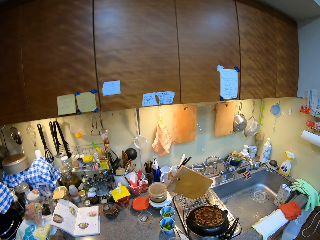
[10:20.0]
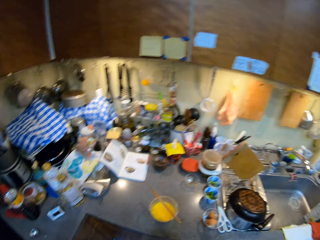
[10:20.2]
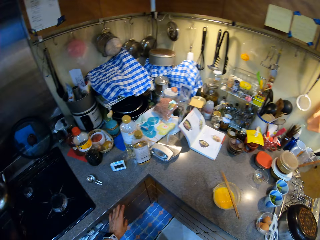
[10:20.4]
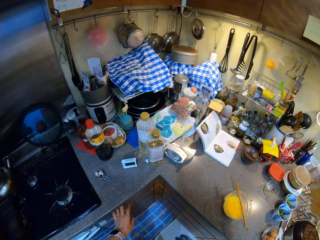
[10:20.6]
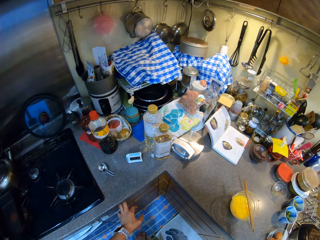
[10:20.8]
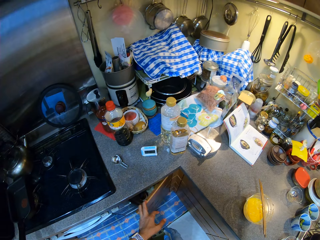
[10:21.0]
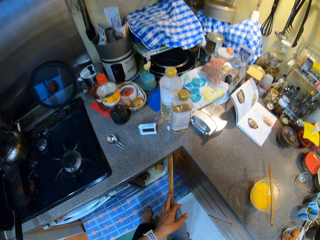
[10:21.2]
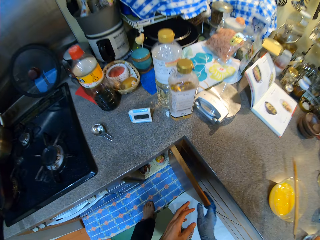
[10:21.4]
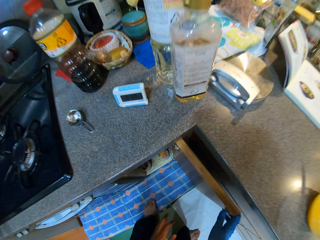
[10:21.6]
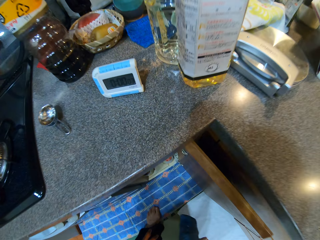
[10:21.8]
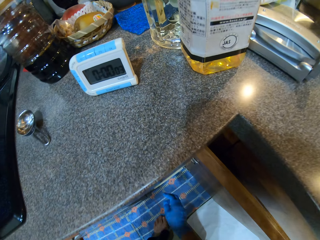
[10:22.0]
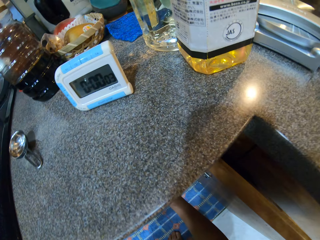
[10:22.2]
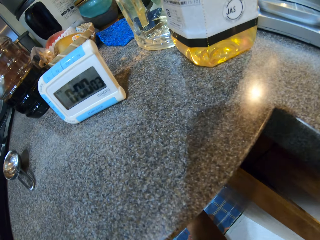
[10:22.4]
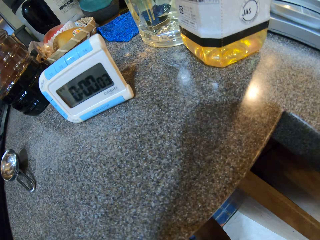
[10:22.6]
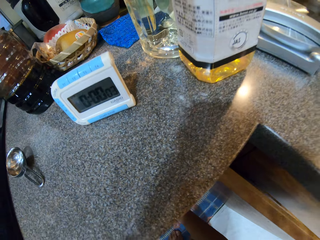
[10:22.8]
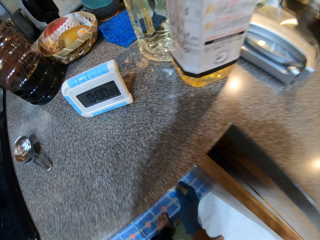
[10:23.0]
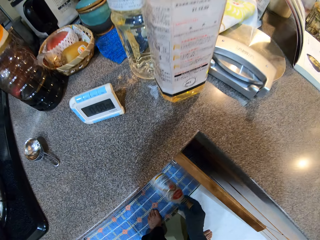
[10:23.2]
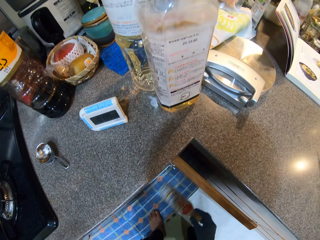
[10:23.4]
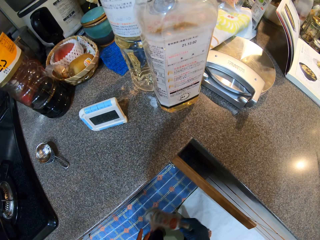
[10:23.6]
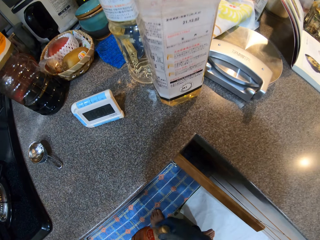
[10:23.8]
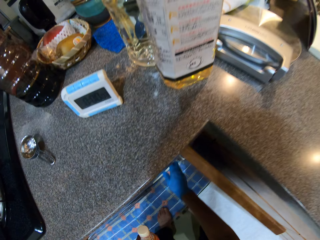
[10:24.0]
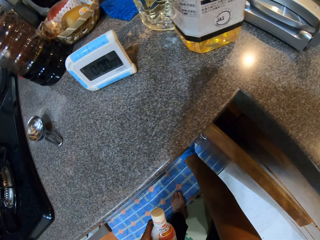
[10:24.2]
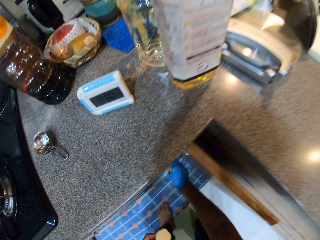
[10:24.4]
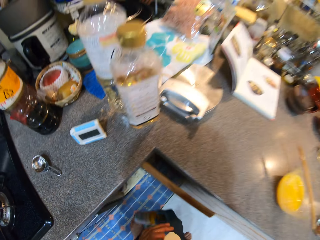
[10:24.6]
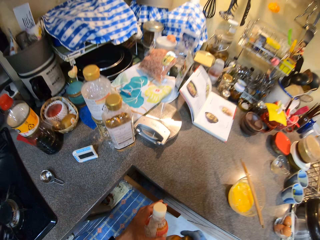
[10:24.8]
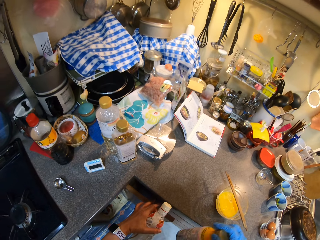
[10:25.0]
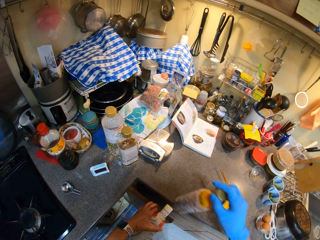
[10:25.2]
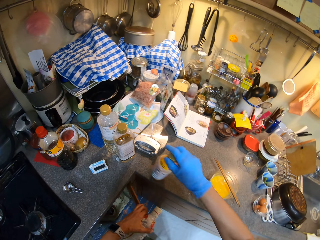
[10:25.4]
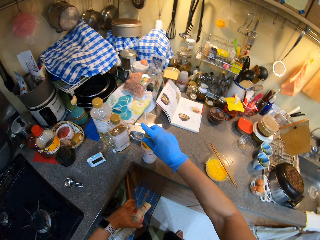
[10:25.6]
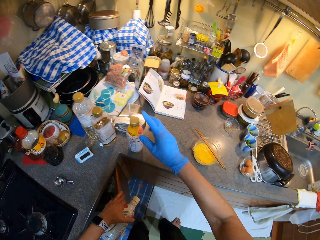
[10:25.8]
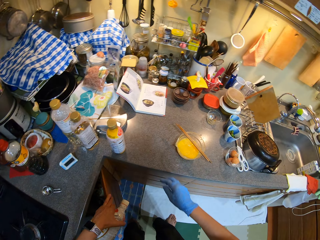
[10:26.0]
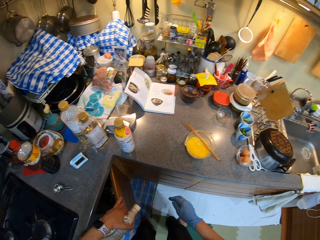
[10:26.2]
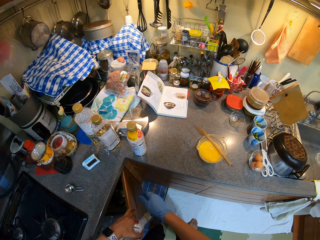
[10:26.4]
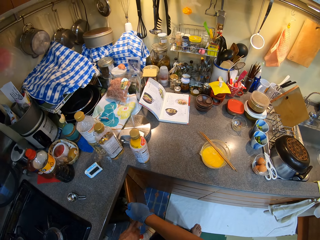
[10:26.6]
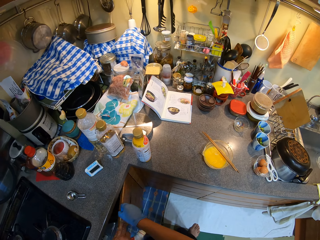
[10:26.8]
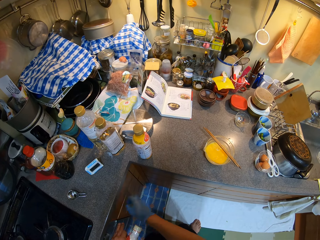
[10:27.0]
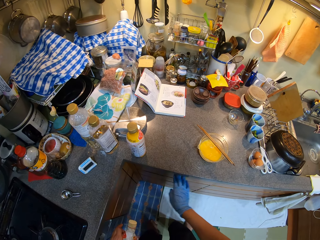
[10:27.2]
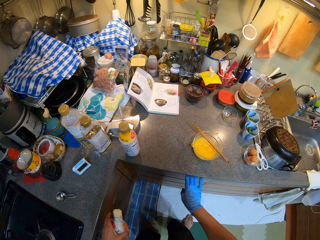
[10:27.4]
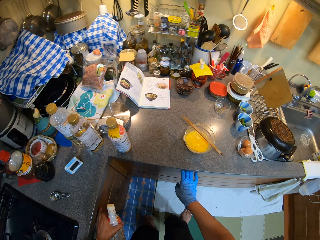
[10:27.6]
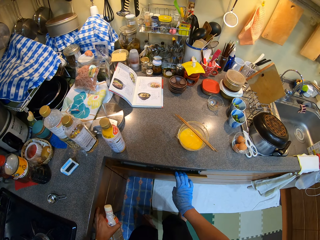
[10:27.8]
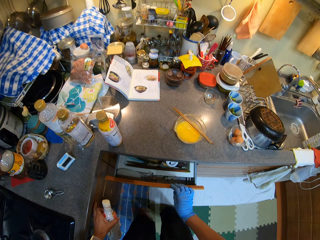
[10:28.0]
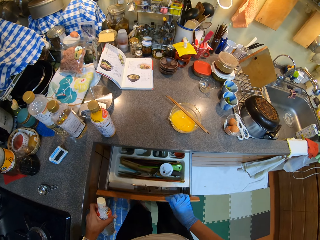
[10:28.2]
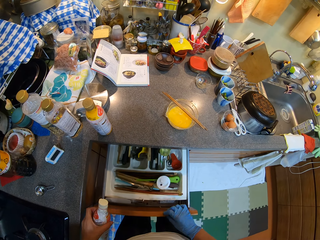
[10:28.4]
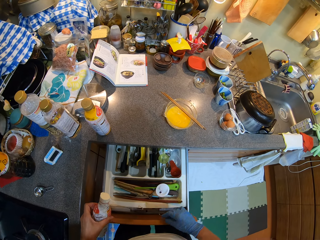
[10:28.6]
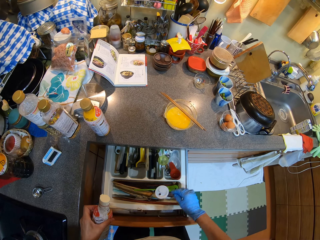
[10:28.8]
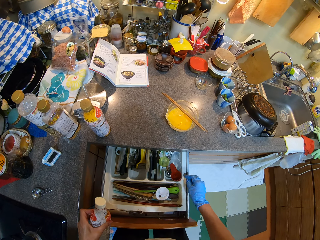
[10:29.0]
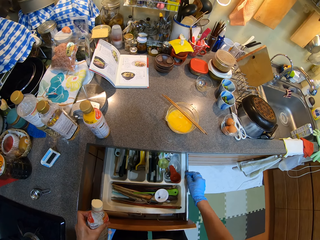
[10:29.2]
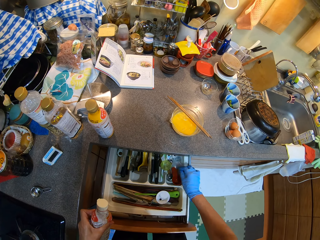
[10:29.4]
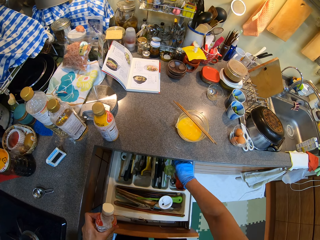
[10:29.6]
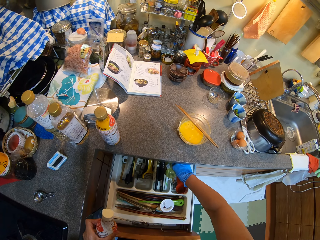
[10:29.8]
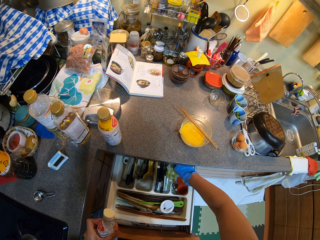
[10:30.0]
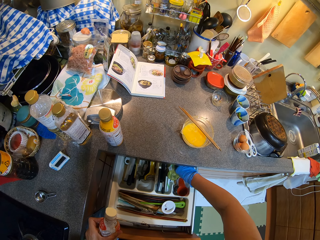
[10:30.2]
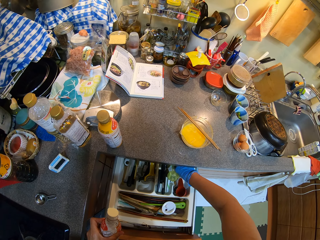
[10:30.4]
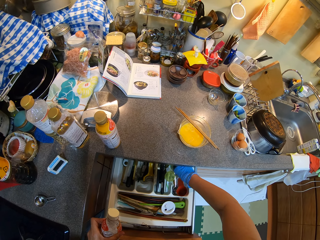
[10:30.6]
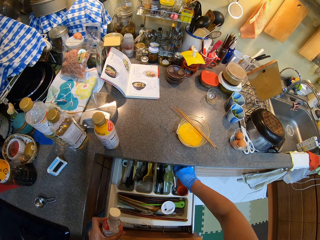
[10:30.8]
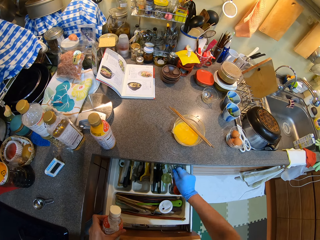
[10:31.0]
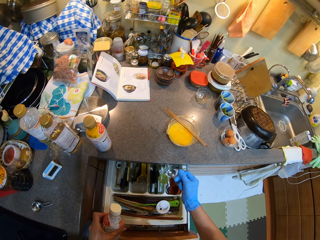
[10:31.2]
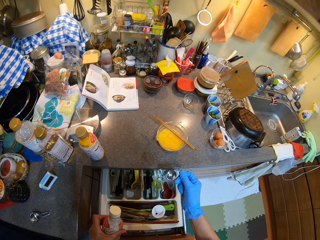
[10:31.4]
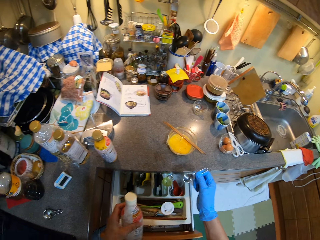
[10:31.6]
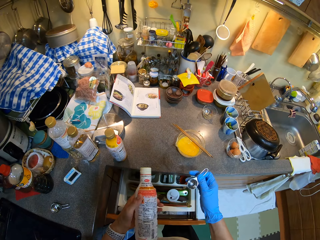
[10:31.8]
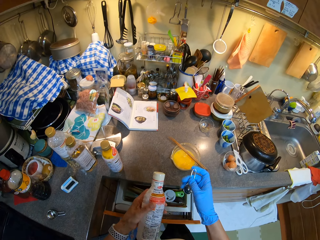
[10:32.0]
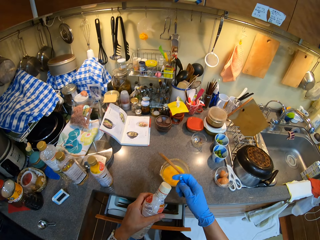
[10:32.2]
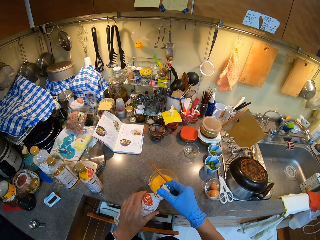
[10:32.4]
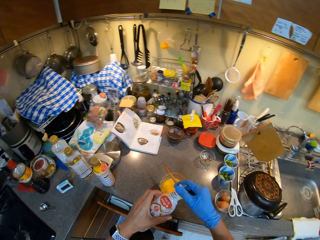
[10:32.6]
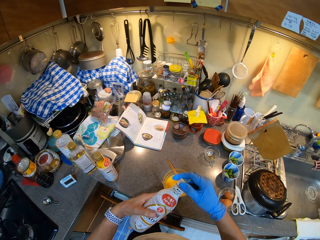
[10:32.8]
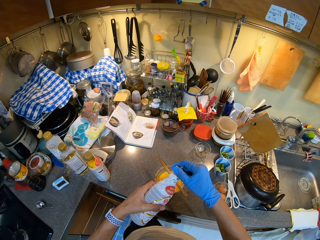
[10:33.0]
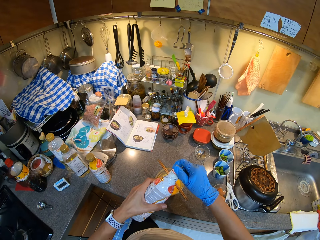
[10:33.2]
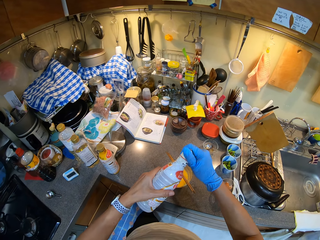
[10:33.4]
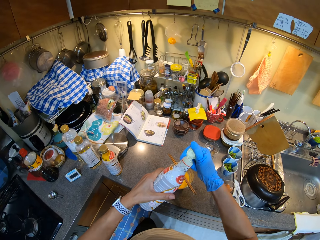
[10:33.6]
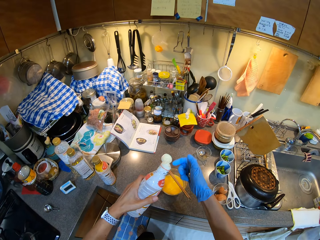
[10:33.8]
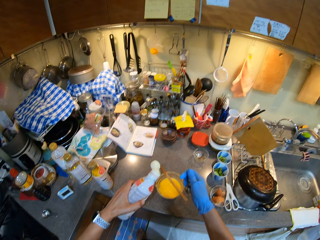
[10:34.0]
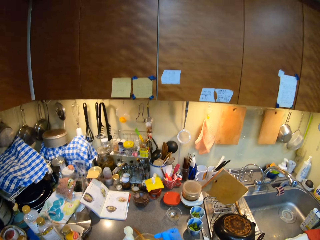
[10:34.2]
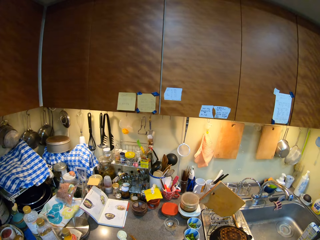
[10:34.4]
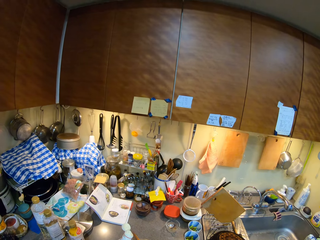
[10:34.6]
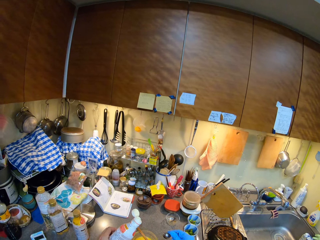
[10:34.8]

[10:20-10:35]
The camera wearer opens the kitchen drawer. They pick up the bottle from the kitchen drawer. They place the bottle on the countertop. They close the kitchen drawer. They open the kitchen drawer. They pick up the tiny spoon from the drawer. They close the drawer. They open the bottle.

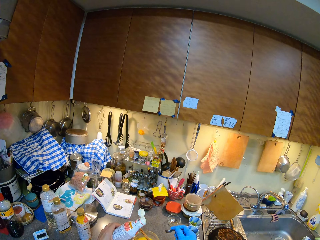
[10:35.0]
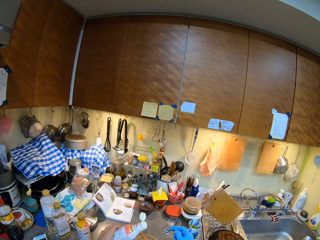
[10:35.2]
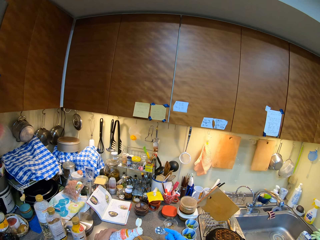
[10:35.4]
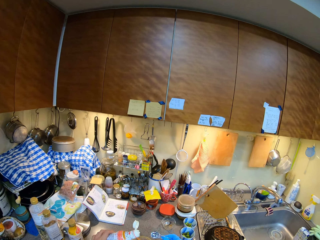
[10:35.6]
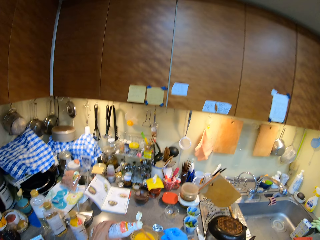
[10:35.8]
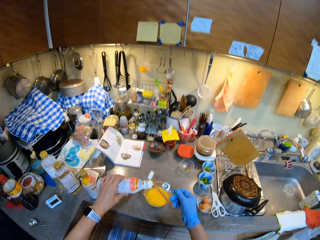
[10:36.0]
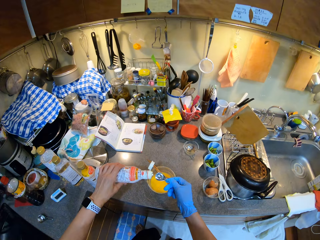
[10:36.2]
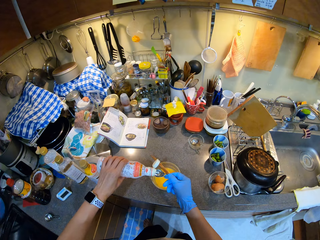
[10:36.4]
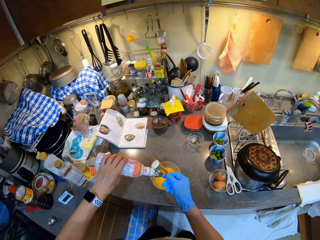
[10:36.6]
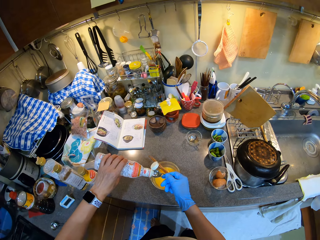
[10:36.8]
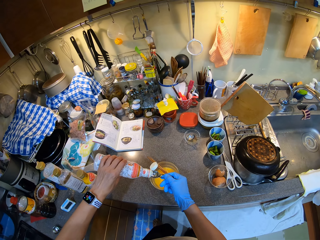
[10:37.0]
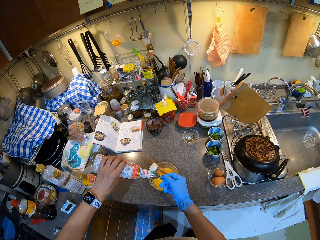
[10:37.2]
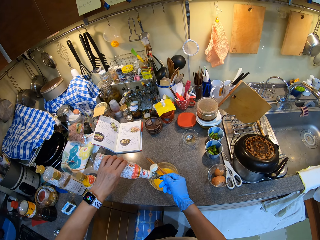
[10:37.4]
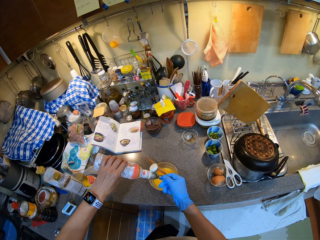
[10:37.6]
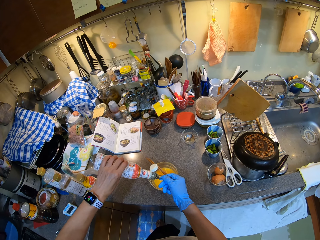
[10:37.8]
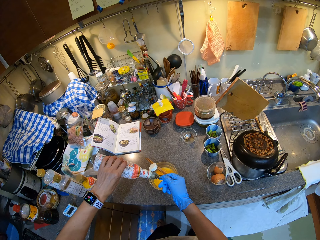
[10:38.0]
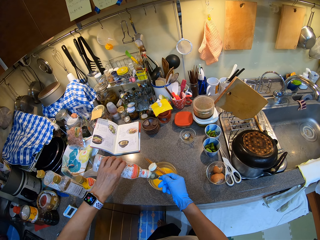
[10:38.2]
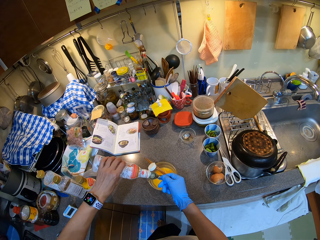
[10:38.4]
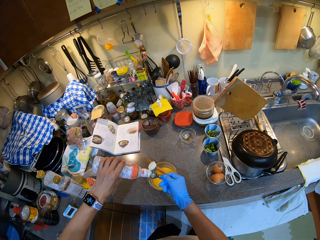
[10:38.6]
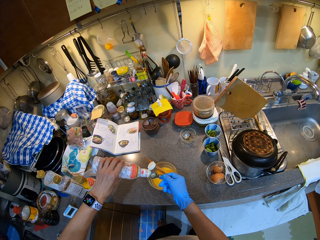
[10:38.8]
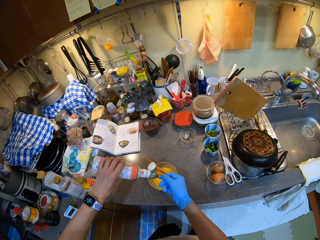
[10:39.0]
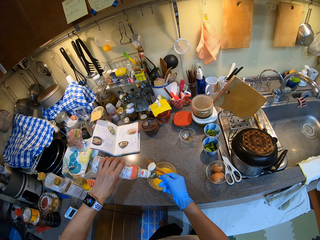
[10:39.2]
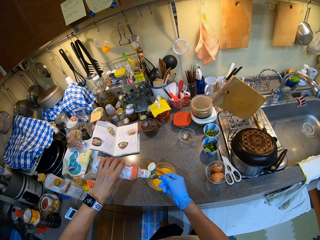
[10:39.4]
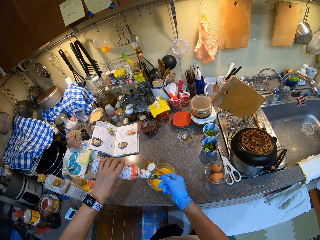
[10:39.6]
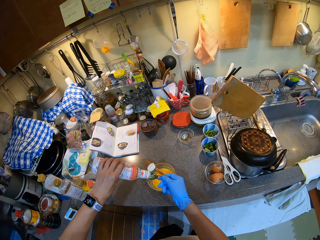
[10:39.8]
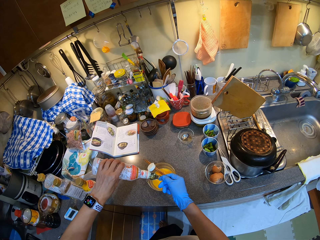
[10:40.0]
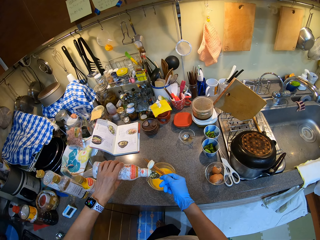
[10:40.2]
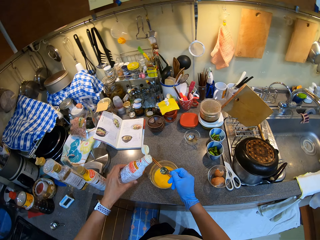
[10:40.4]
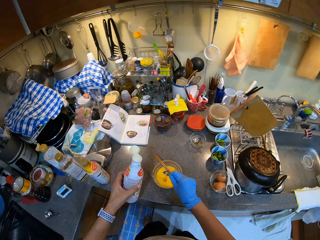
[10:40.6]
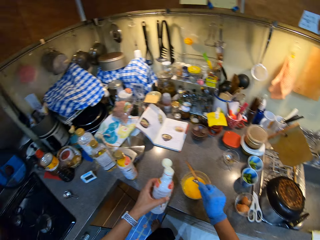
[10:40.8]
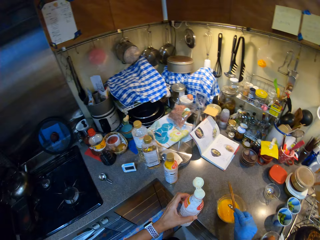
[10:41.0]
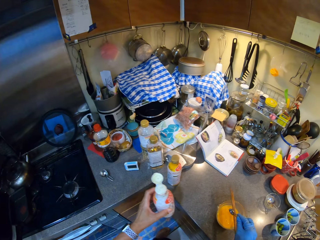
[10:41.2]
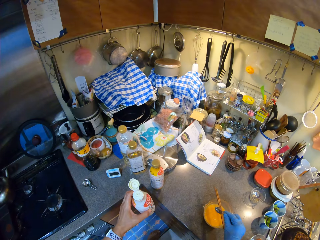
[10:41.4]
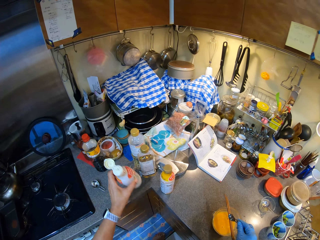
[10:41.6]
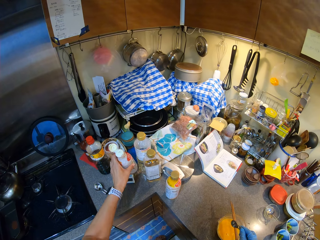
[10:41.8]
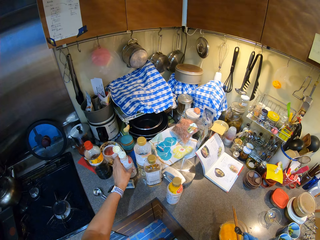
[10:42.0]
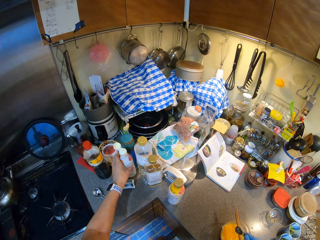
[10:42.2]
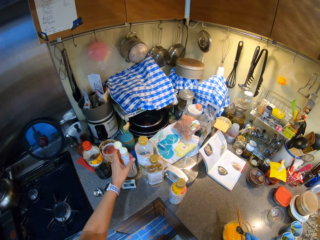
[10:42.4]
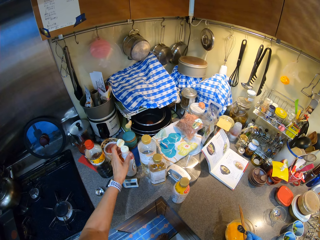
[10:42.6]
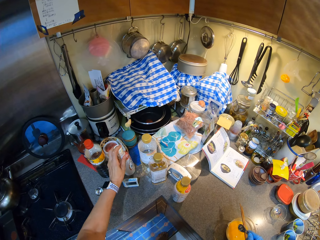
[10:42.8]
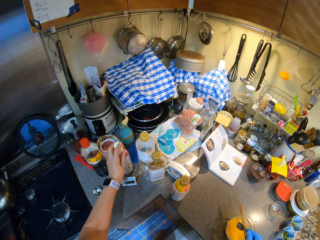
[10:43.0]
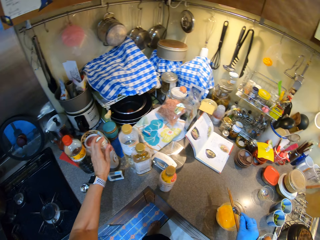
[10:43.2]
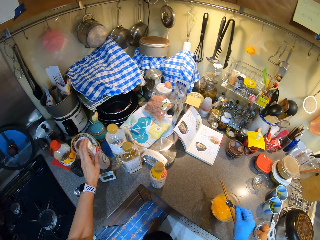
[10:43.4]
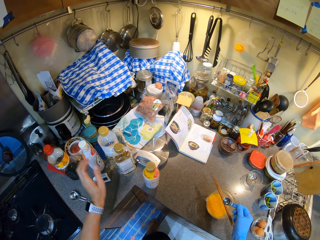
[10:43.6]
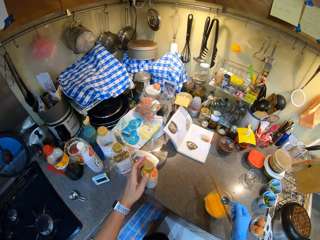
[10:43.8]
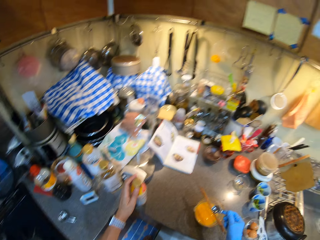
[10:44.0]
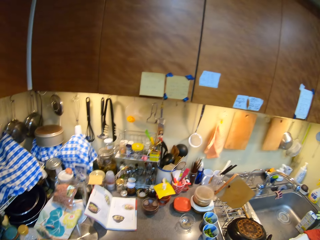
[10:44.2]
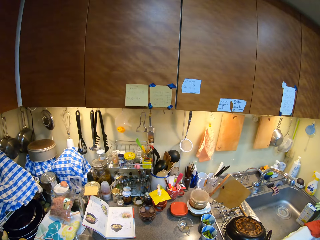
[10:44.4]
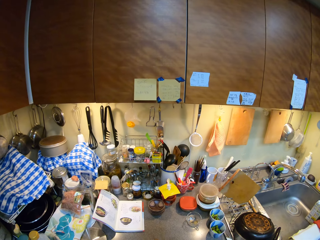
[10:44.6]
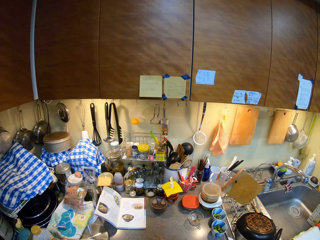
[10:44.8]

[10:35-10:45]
The camera wearer pours something on the tiny spoon. They pour something from the tiny spoon to the tin with egg mixture. They place the bottle on the kitchen counter.
